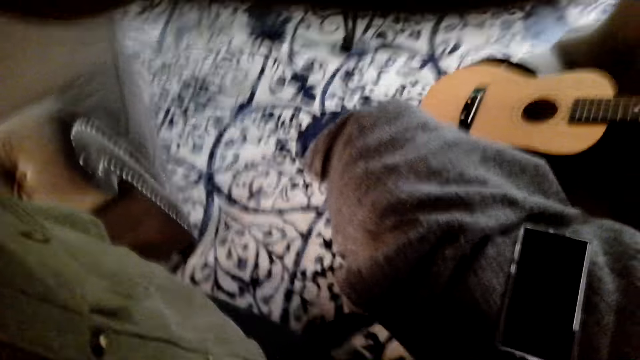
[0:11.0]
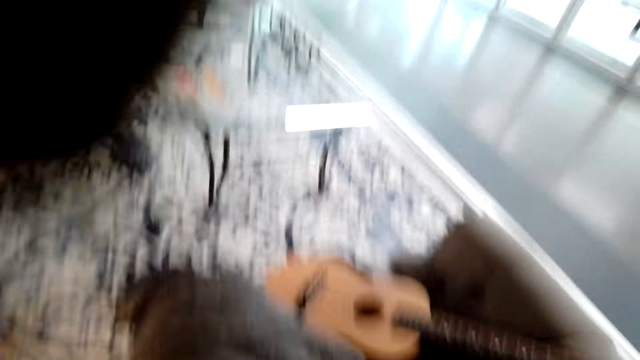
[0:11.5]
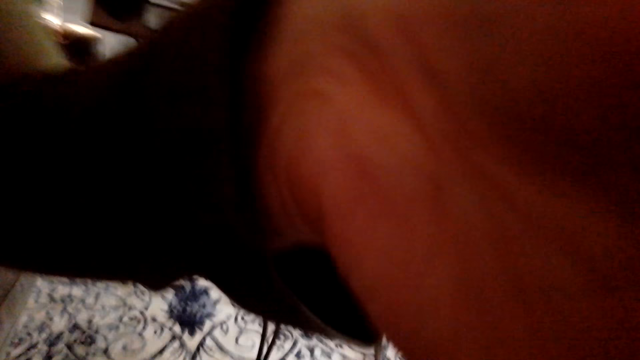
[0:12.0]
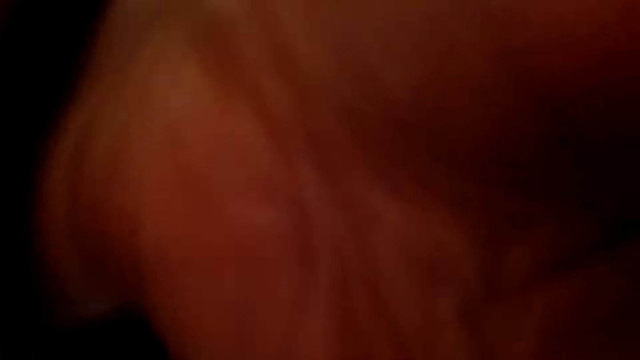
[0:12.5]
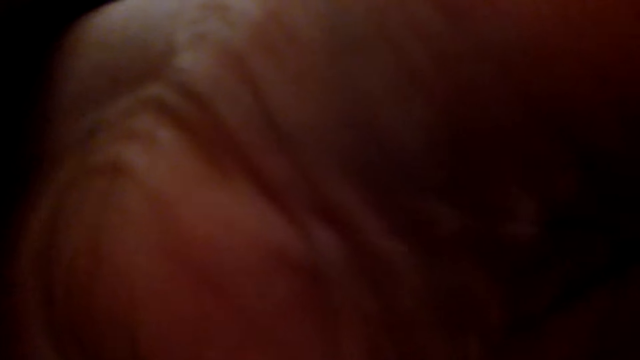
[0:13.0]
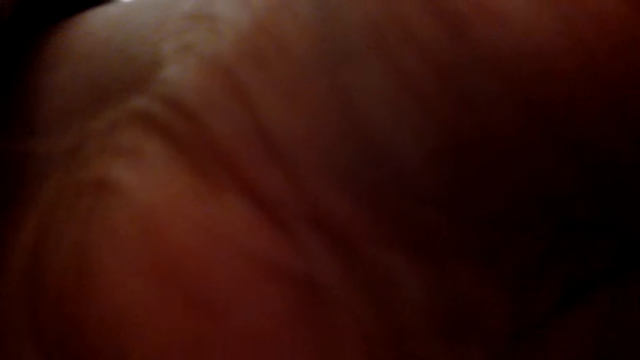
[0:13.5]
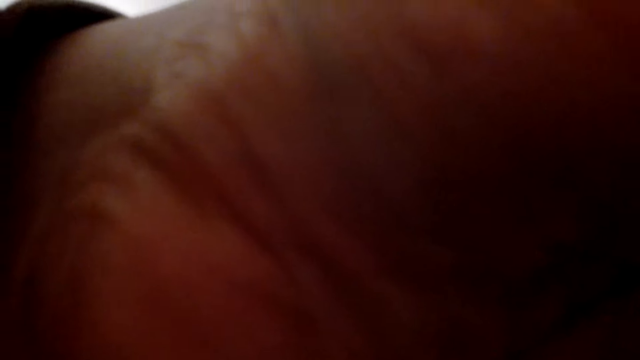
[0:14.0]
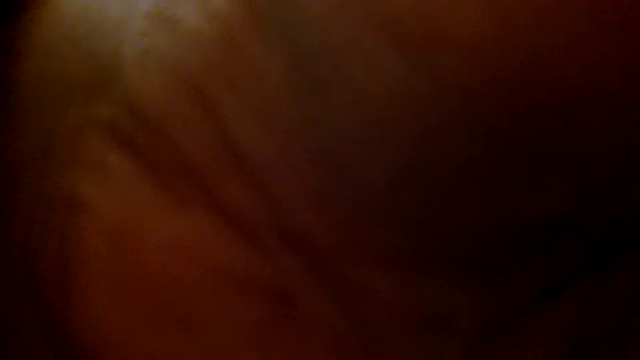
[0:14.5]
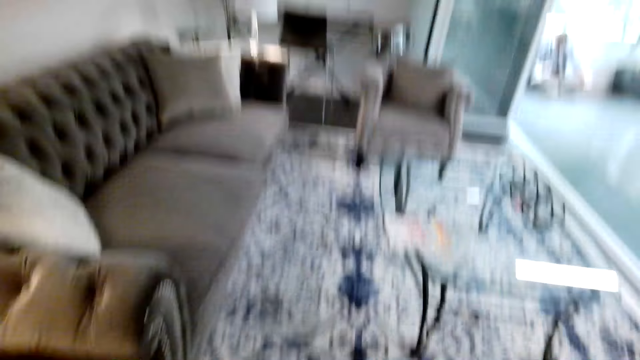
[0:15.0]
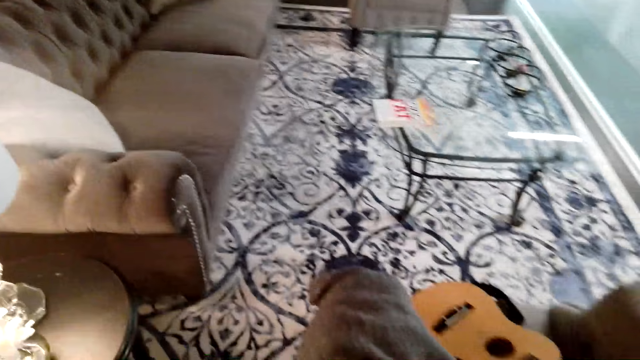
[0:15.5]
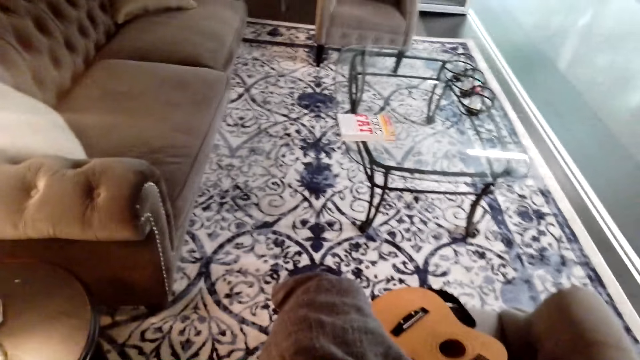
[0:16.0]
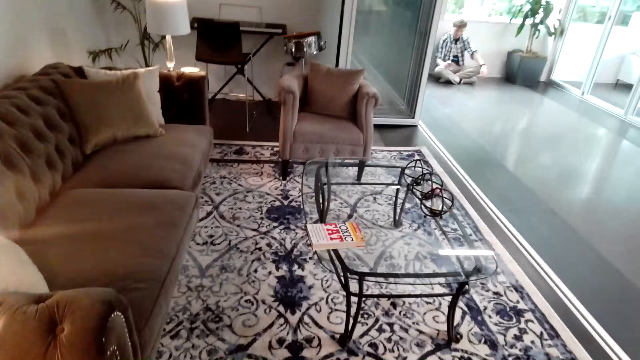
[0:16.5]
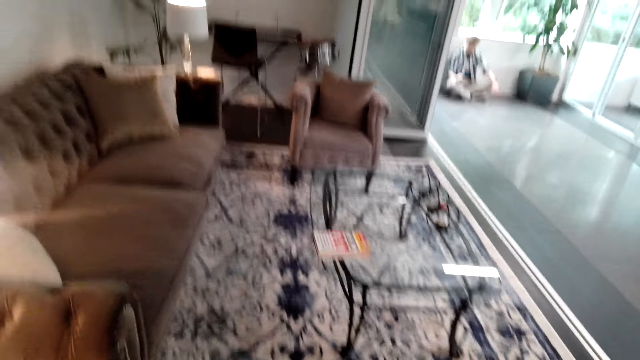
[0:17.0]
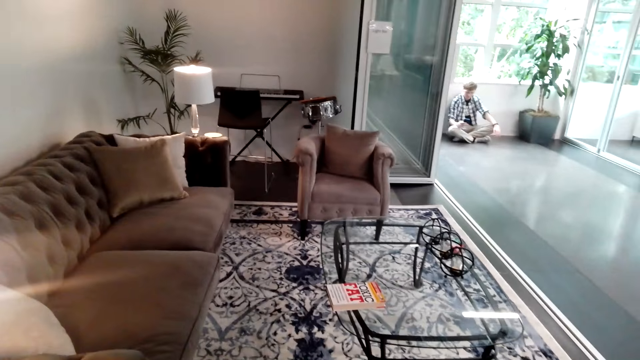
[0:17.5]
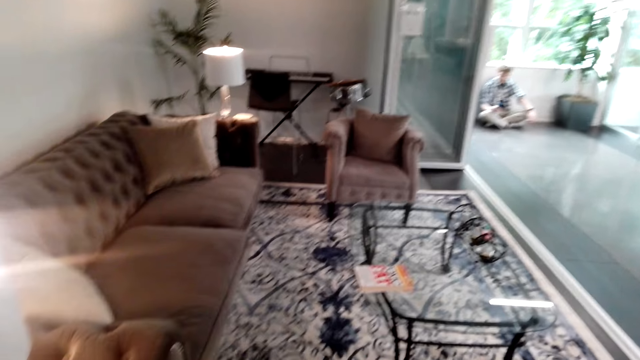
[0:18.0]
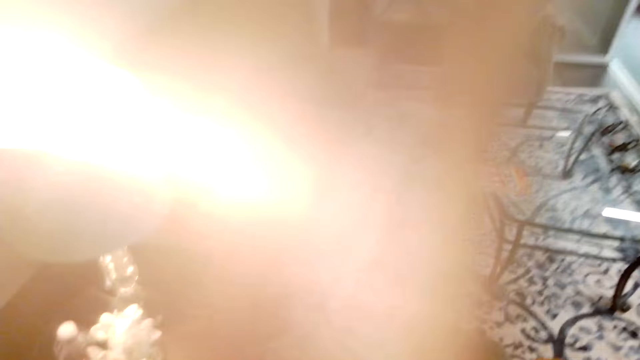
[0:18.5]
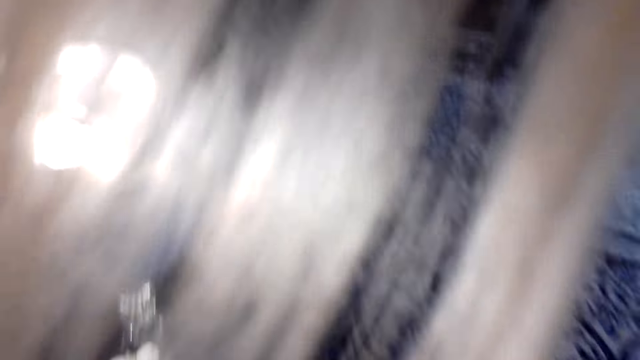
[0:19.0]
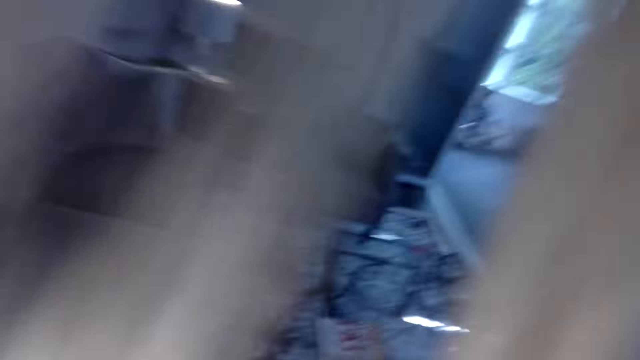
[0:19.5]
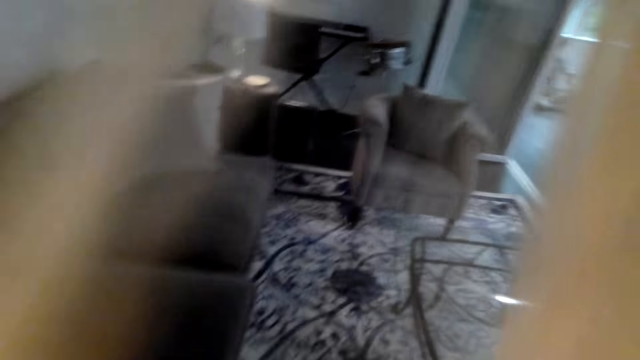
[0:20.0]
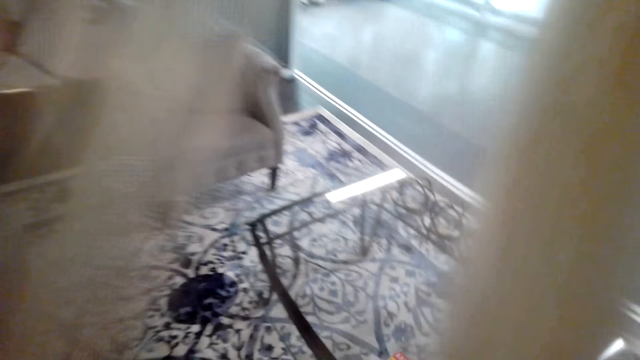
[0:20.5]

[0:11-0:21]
The camera wearer removes the camera.

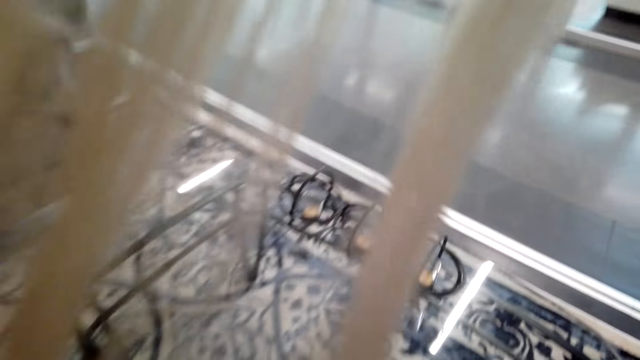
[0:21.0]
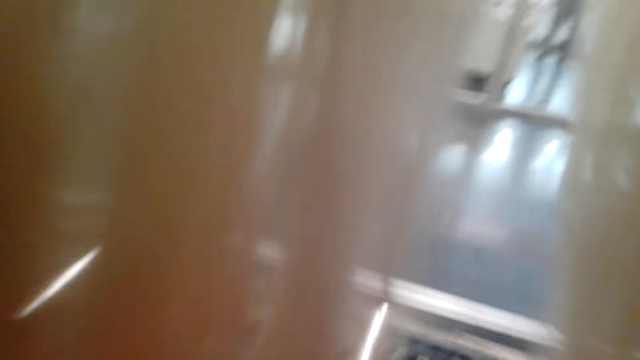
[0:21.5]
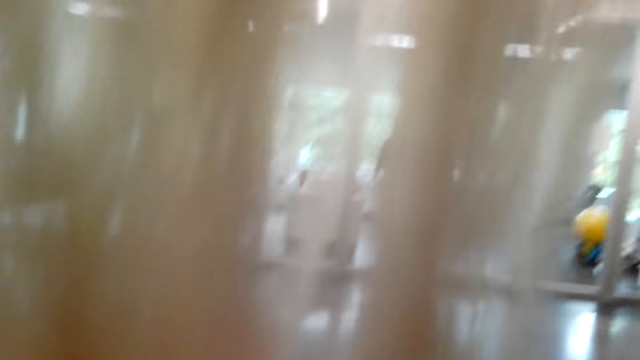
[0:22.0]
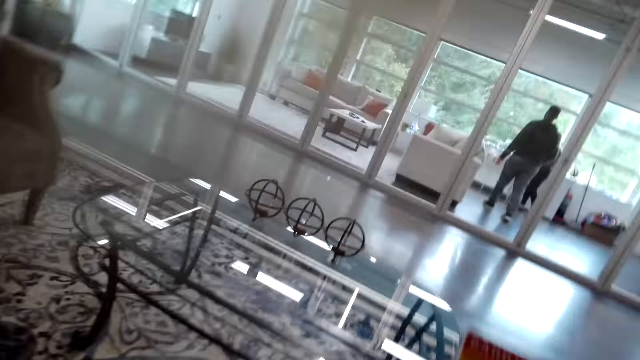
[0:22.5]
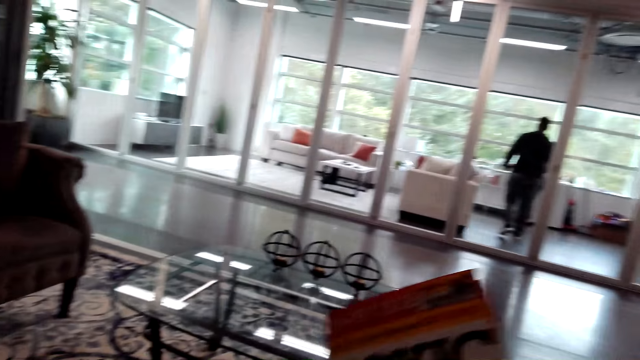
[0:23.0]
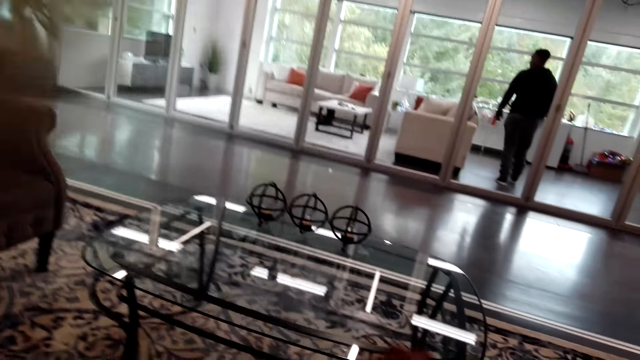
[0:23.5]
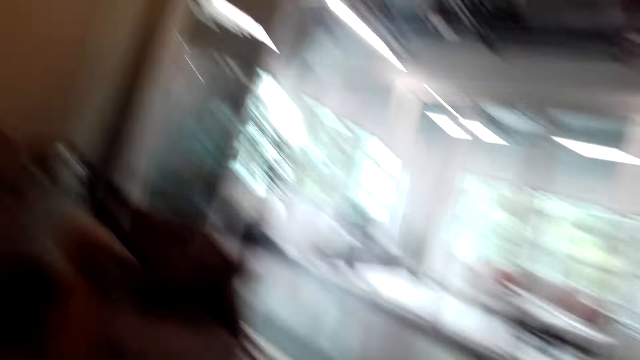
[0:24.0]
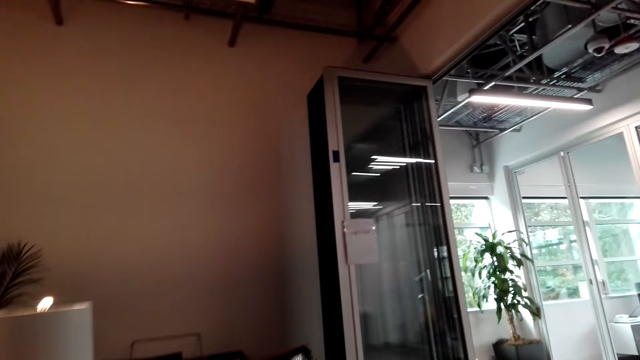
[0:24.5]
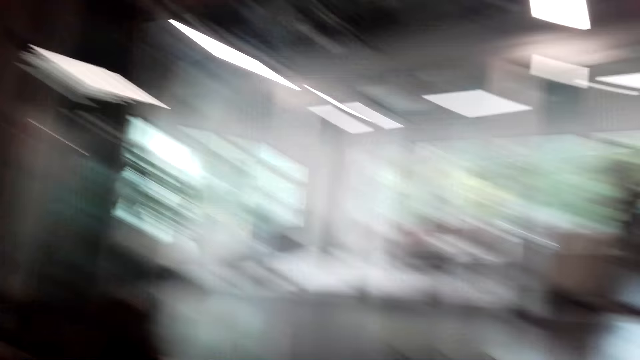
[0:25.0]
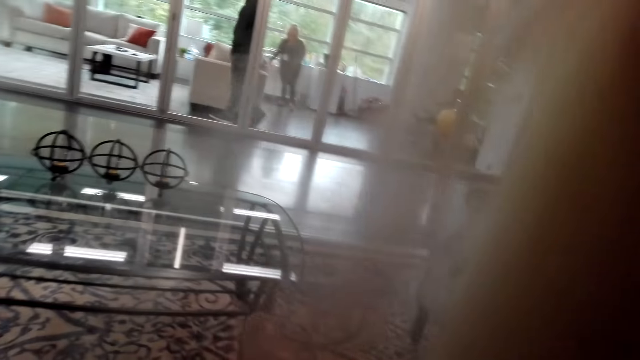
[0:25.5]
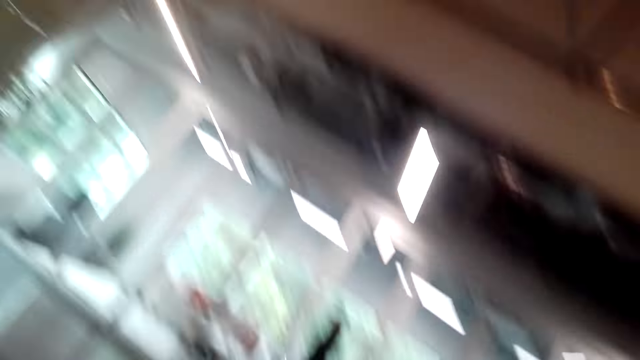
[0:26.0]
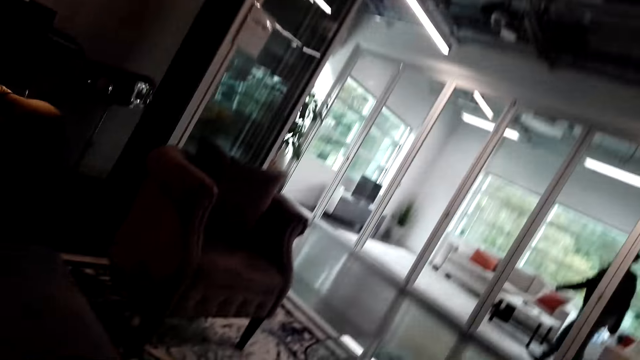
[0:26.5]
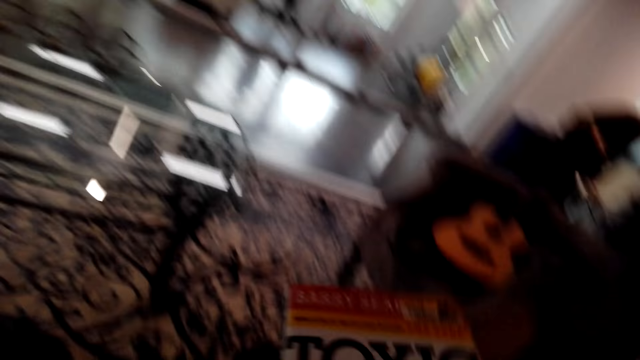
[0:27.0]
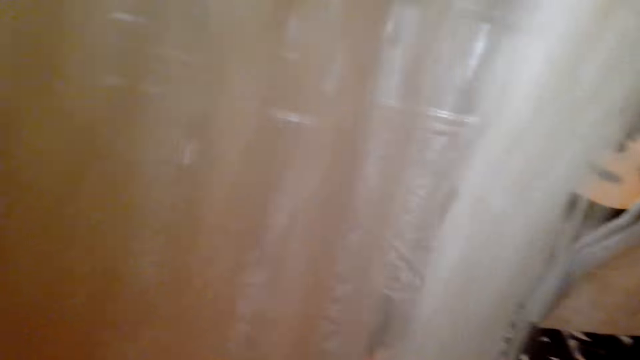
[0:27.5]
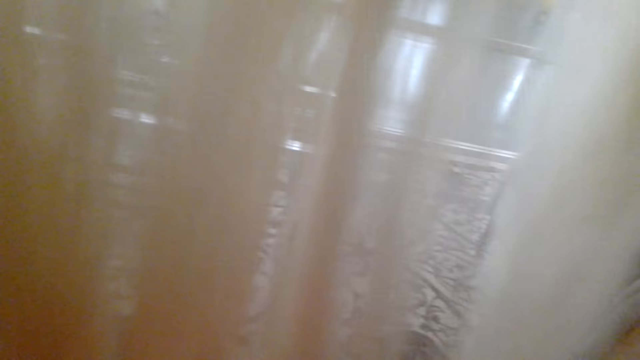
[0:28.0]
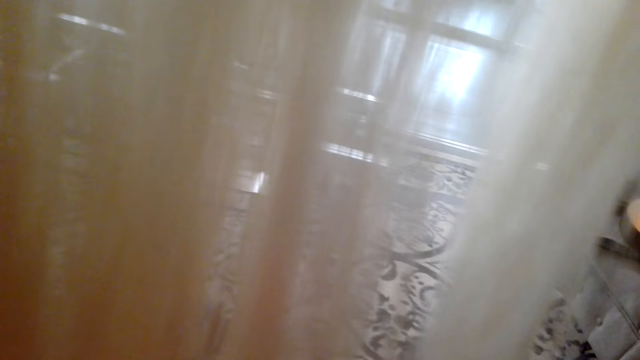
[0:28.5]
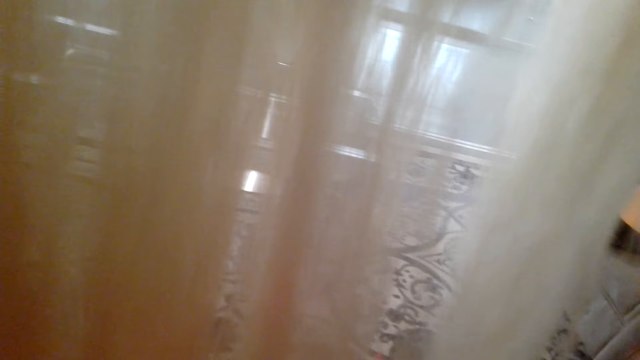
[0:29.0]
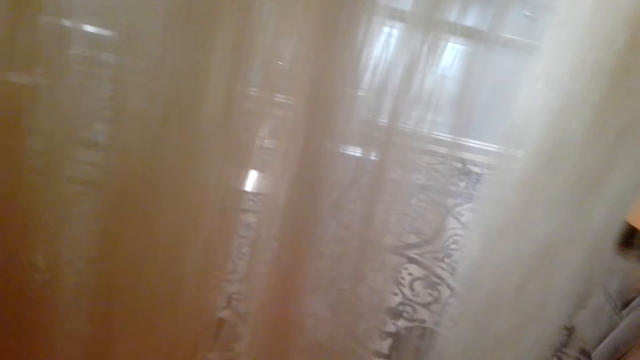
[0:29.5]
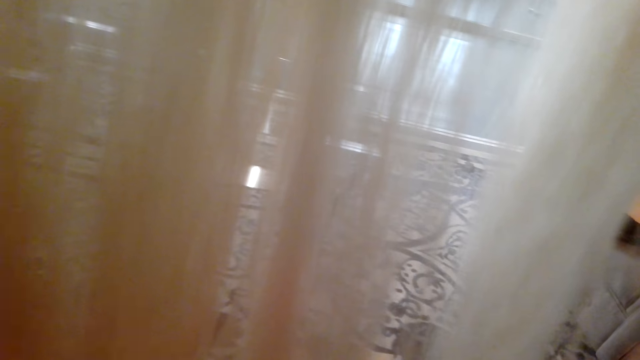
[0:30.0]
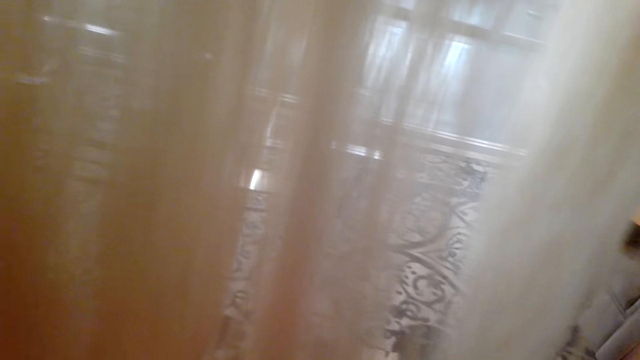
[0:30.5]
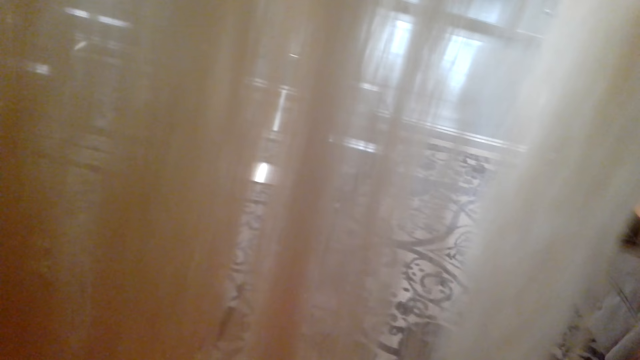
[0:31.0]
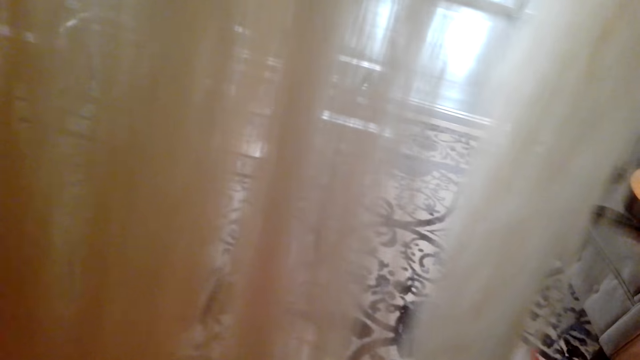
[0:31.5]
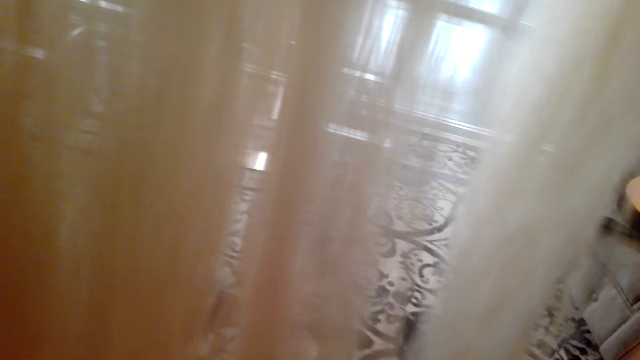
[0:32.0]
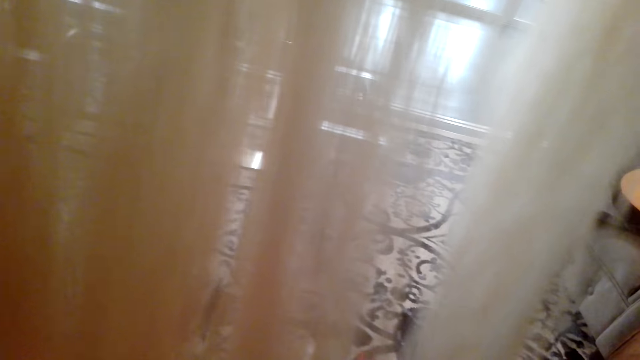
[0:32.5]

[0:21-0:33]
The camera wearer holds a book. They pick up the book. They open the book.
